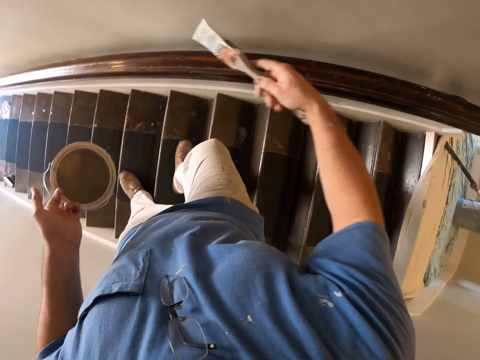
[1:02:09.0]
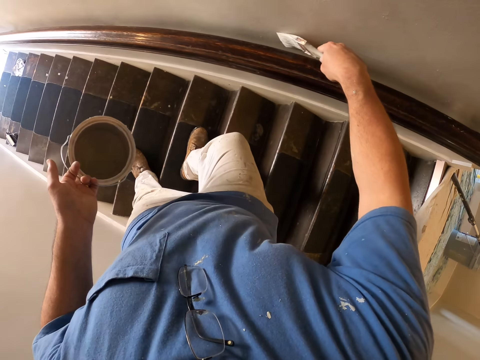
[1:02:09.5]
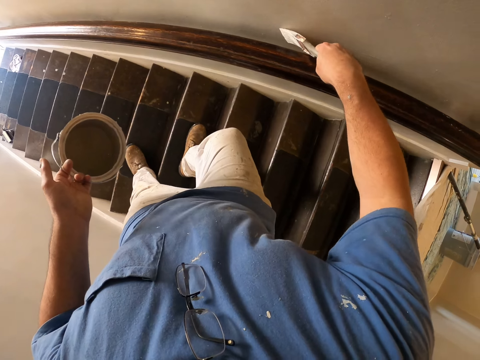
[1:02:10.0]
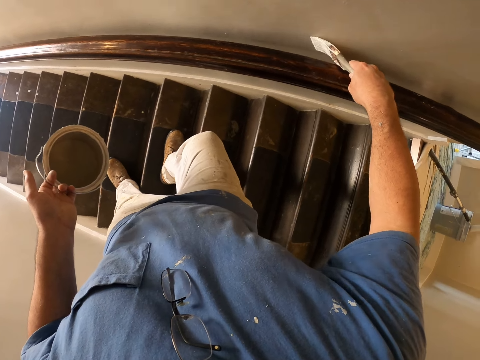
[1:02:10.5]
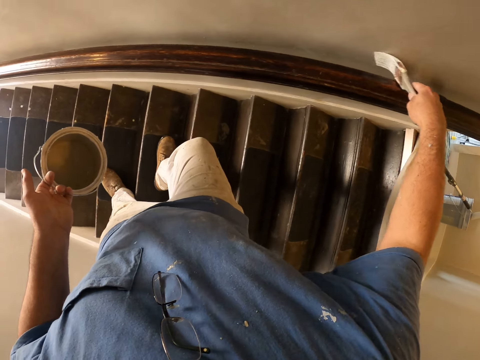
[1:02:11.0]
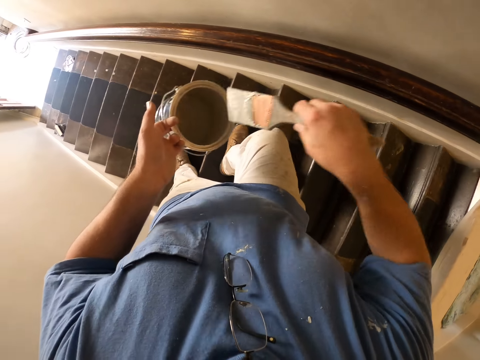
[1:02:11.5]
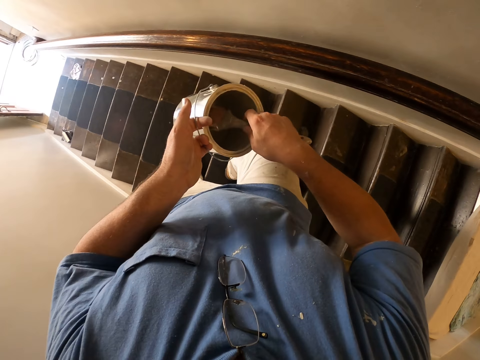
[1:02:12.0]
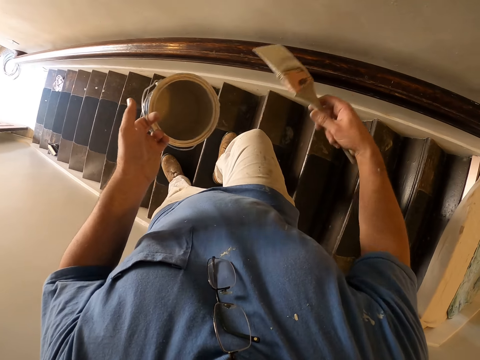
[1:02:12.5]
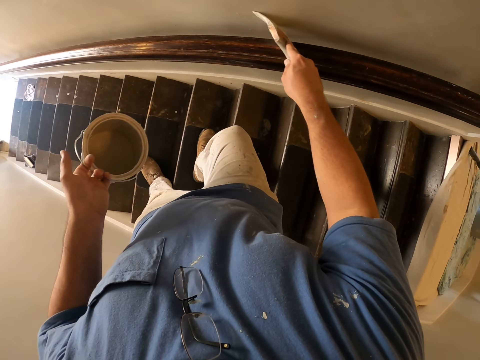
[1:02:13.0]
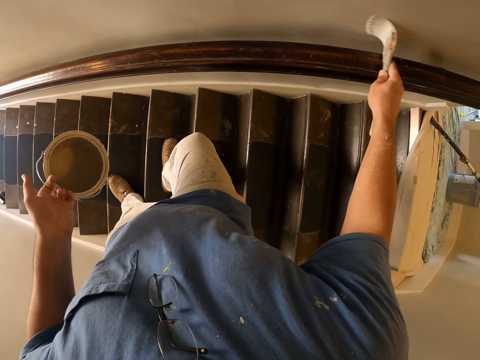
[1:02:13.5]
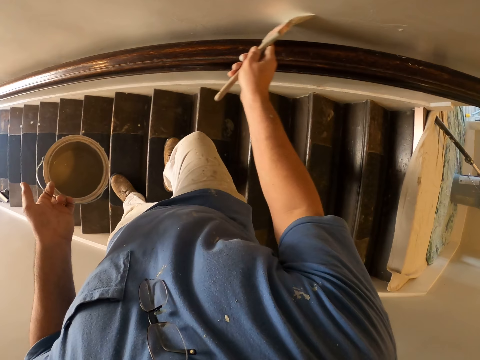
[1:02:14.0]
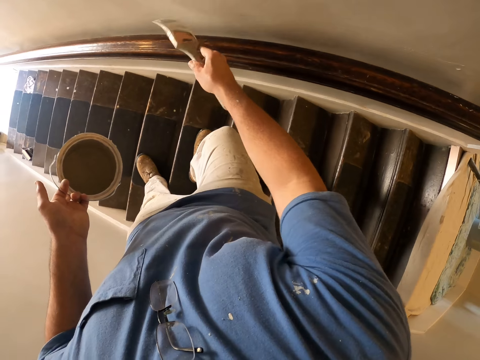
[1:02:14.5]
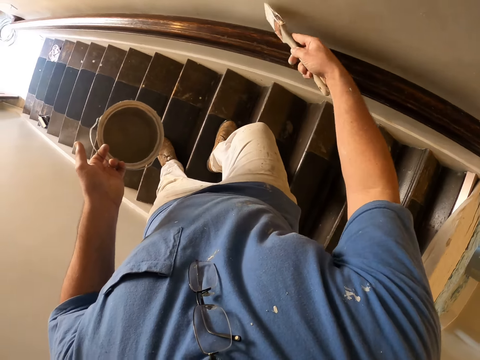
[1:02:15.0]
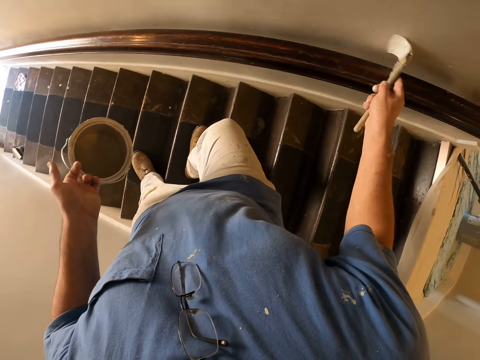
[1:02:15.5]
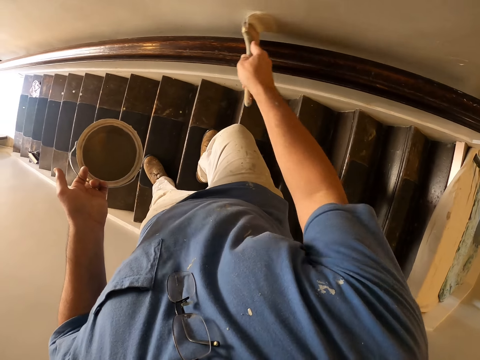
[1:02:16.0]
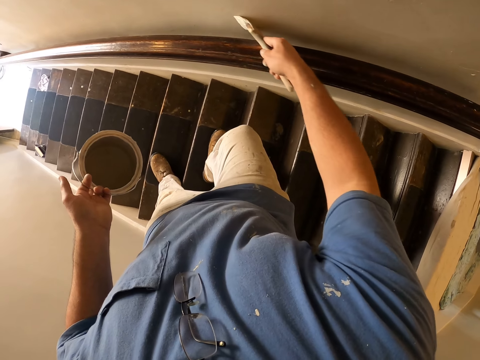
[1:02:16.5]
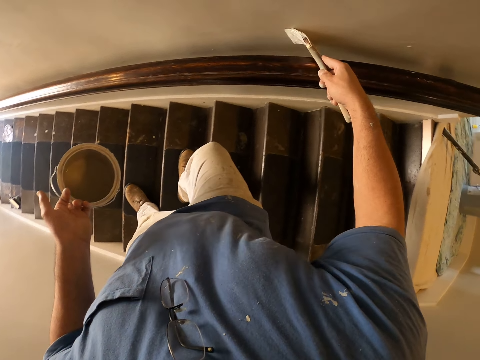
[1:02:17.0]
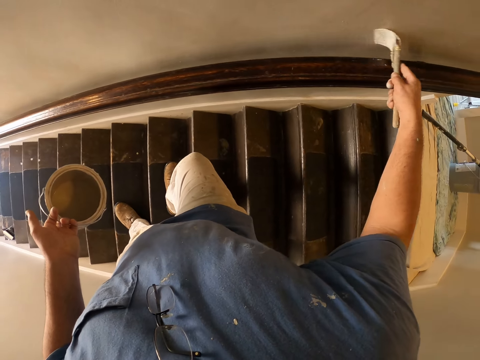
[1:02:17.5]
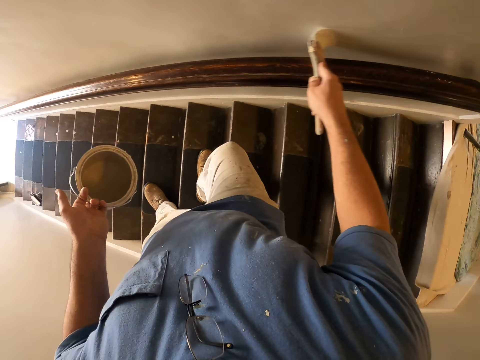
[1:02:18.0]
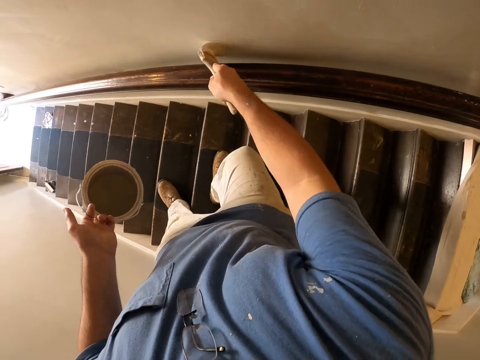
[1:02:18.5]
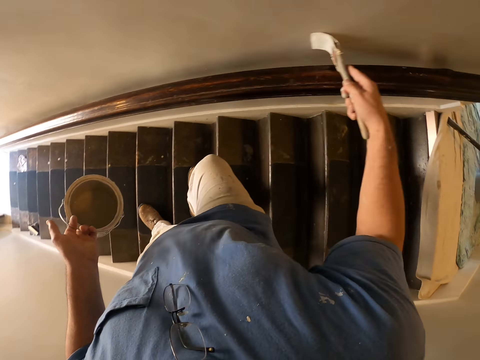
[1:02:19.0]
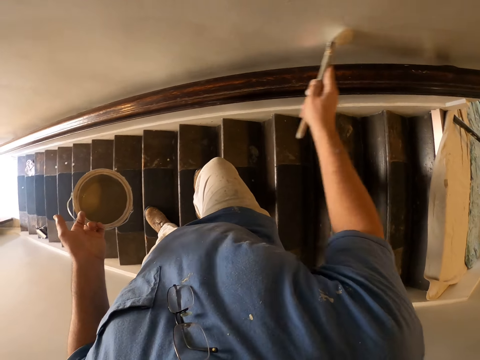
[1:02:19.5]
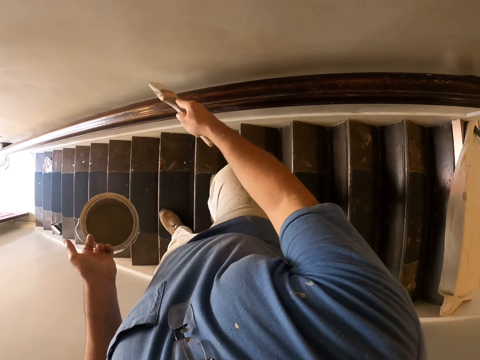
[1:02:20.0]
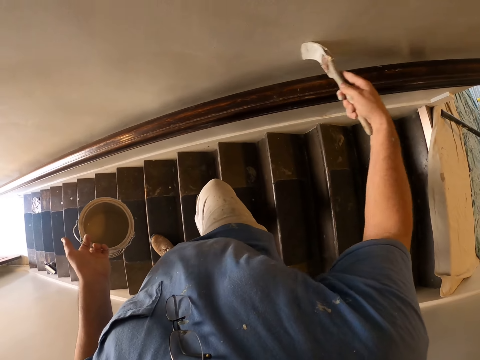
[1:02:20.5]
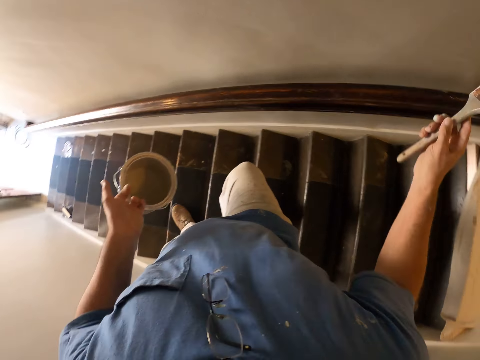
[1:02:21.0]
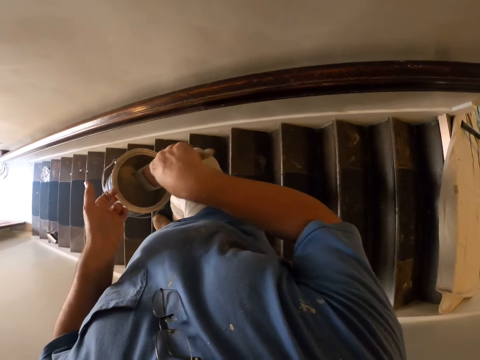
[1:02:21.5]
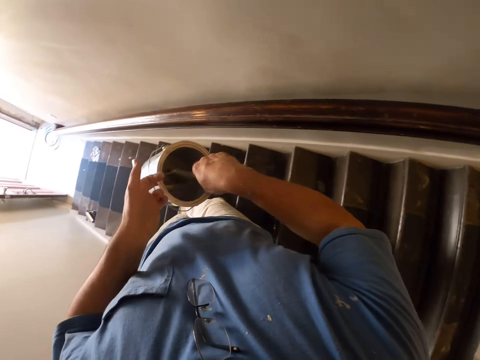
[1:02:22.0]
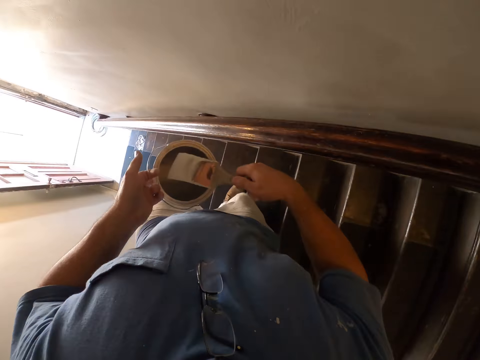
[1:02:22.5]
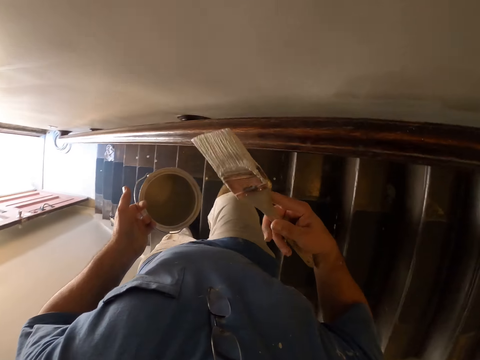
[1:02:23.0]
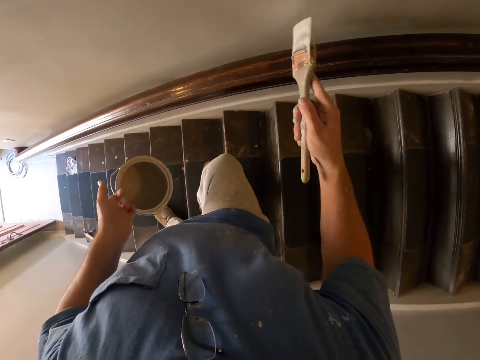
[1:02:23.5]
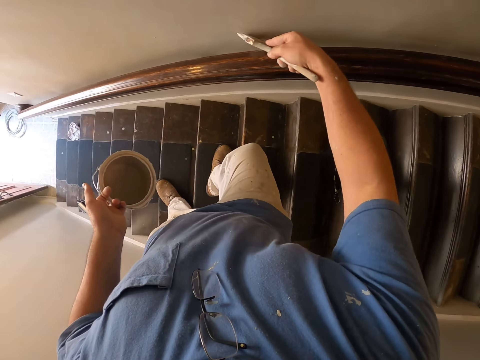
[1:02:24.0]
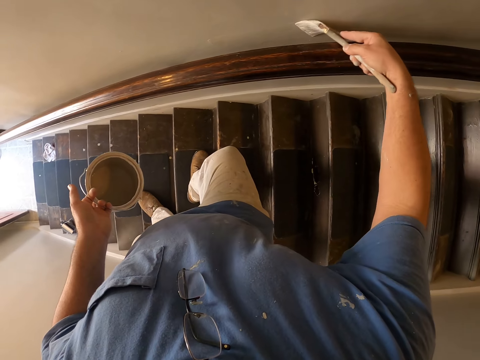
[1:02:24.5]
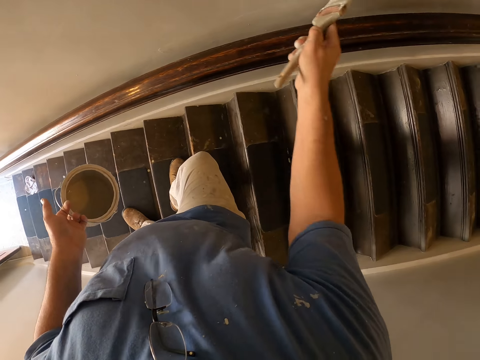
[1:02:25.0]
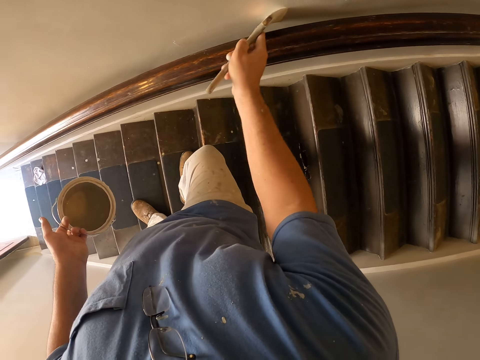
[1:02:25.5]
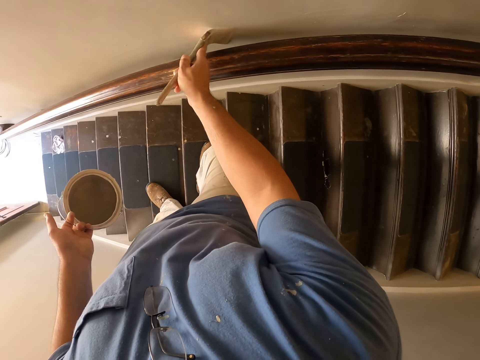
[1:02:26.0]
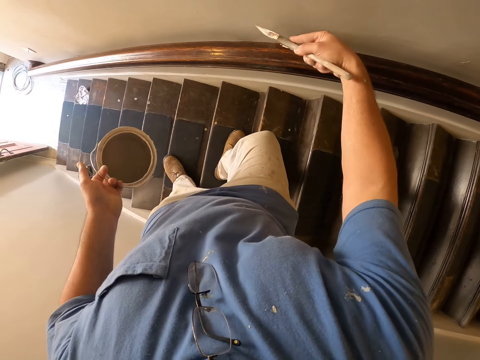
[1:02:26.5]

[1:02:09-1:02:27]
The camera wearer dips the paint brush into the paint bucket again. They continue painting the wall near the stairs railing with the paint brush. They dip the paint brush into the paint bucket again. They continue painting the wall near the stairs railing with the paint brush. They hold the brush up.

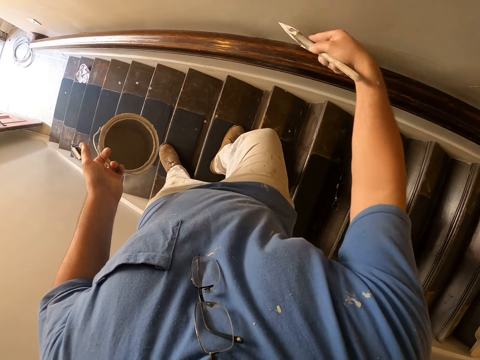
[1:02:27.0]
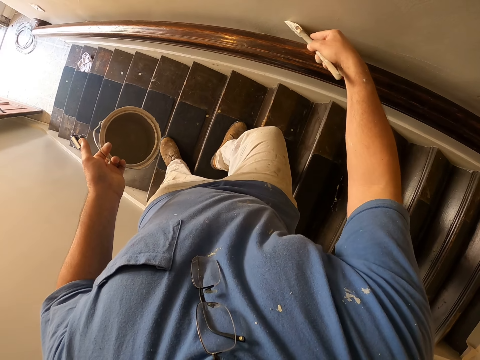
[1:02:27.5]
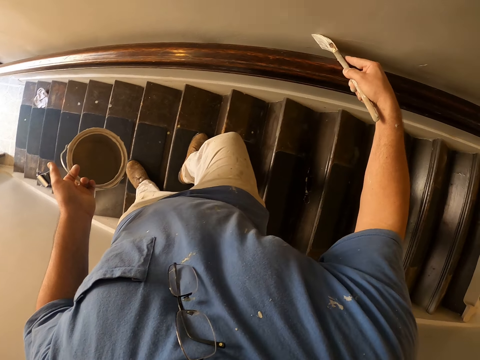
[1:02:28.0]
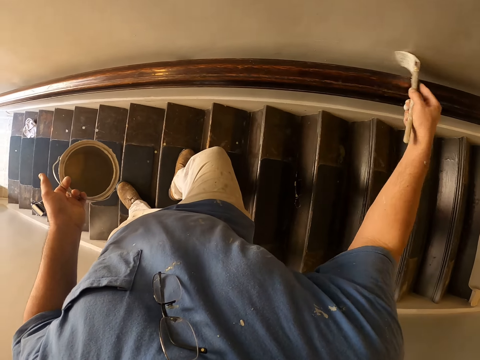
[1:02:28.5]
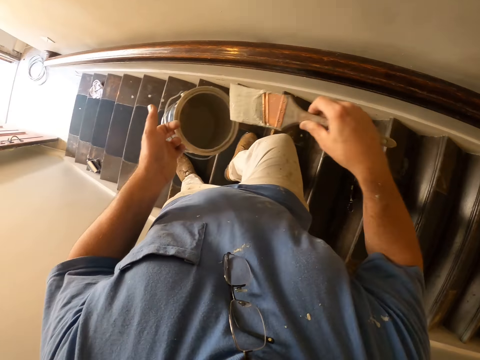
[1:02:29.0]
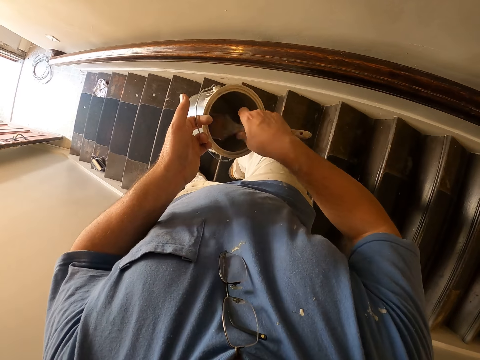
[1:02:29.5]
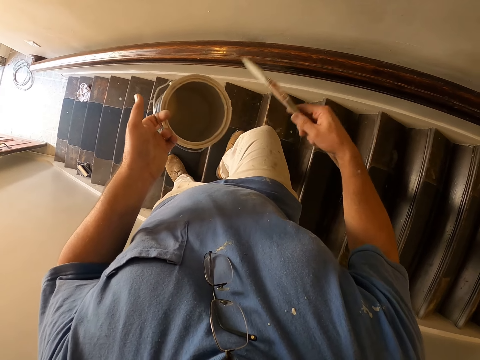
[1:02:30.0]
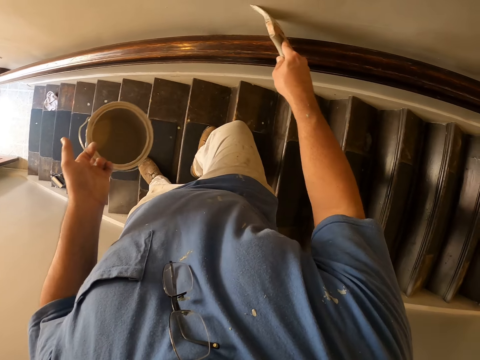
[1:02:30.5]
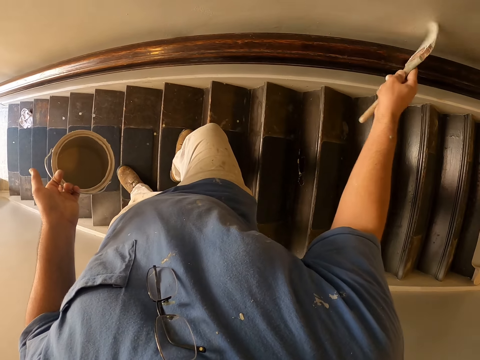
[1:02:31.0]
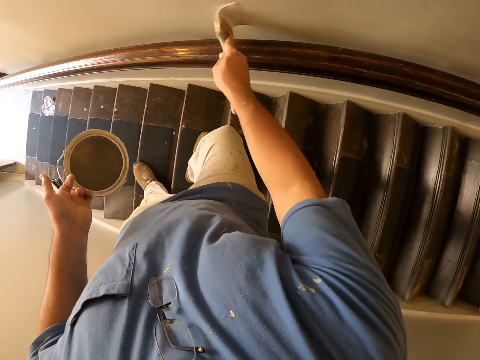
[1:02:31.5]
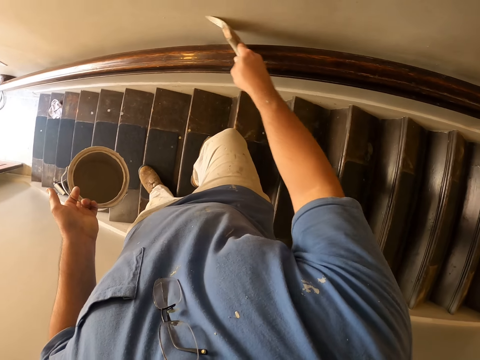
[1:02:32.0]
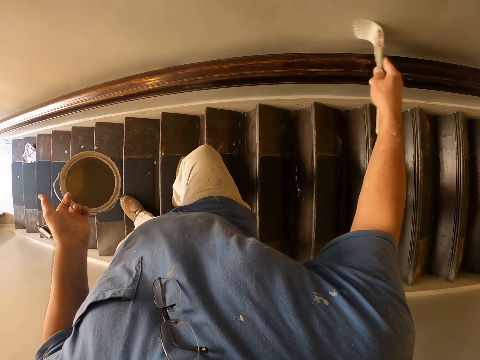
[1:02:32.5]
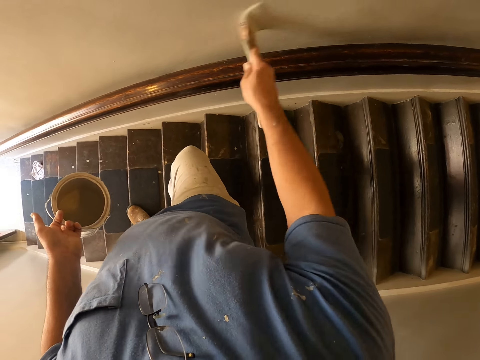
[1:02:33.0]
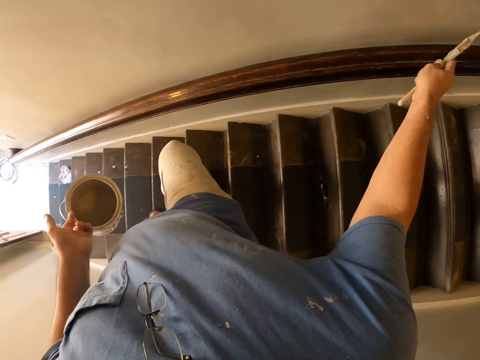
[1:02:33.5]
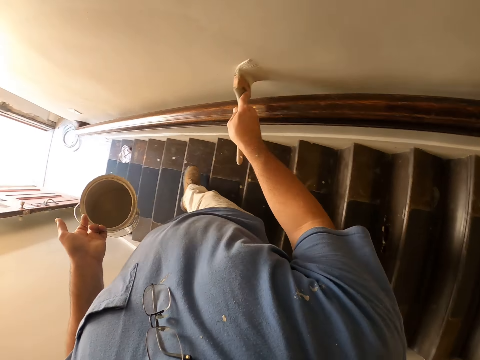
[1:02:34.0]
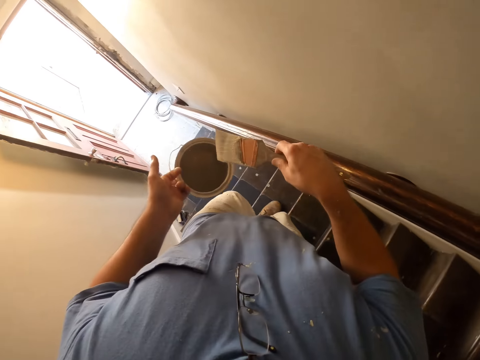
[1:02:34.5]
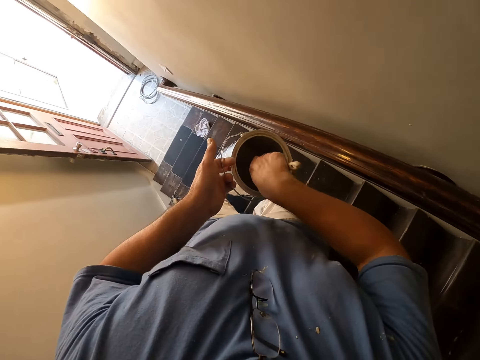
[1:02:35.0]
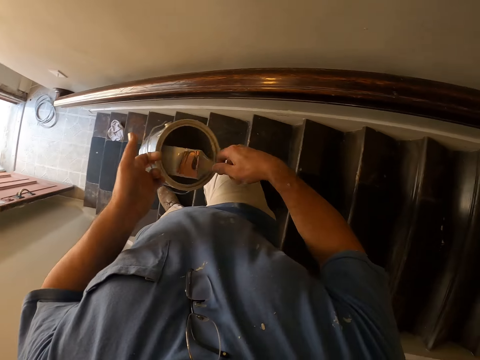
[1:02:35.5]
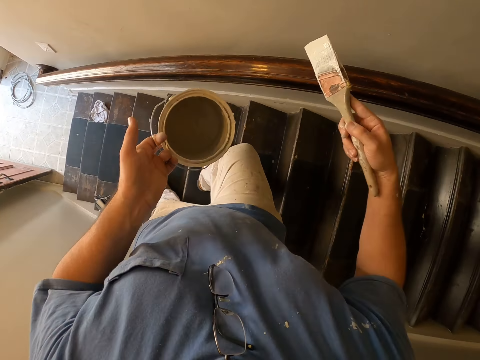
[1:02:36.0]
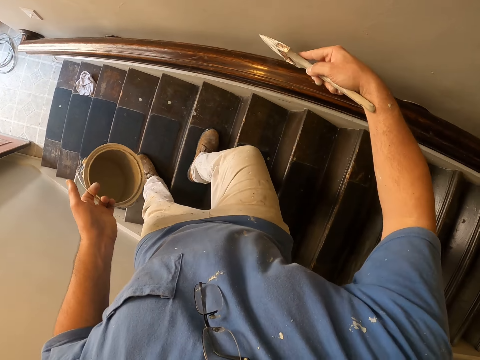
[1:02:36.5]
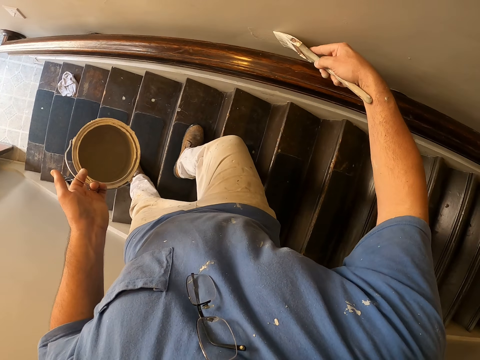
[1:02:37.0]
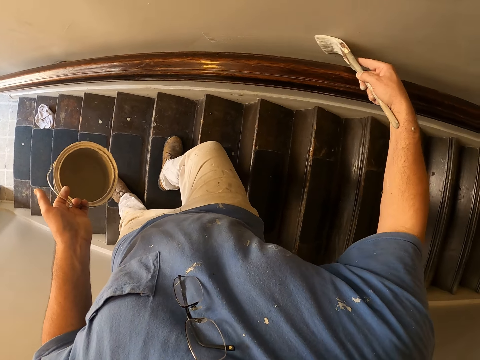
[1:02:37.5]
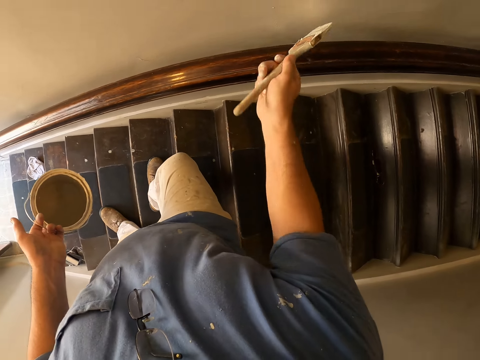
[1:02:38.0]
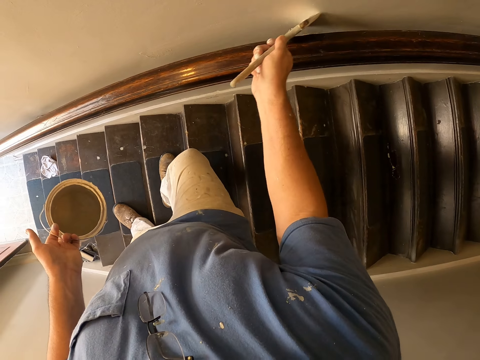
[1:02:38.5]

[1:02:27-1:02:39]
The camera wearer dips the paint brush into the paint bucket again. They continue painting the wall near the stairs railing with the paint brush. They remove the brush from the paint. They dip the paint brush into the paint bucket again. They continue painting the wall near the stairs railing with the paint brush. They remove the brush from the paint.
